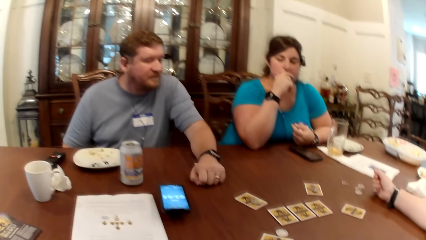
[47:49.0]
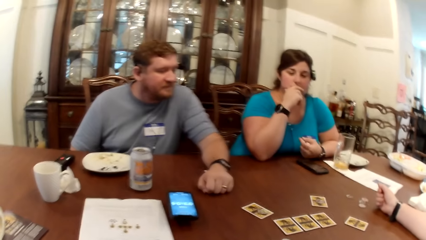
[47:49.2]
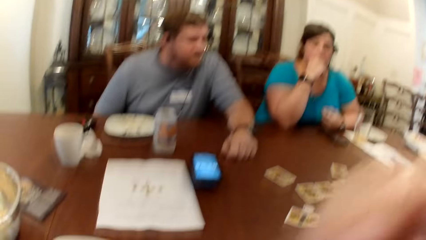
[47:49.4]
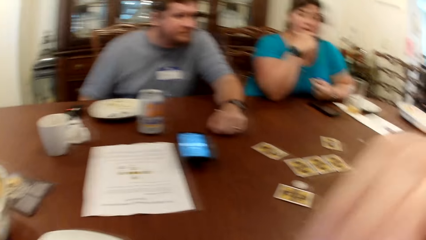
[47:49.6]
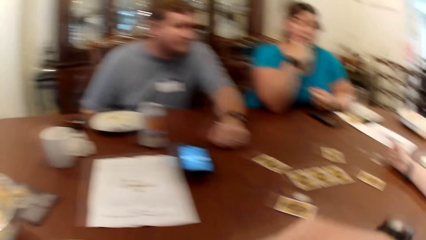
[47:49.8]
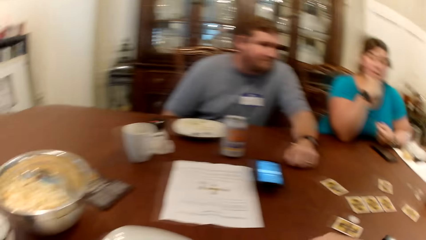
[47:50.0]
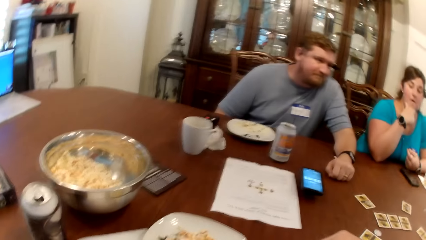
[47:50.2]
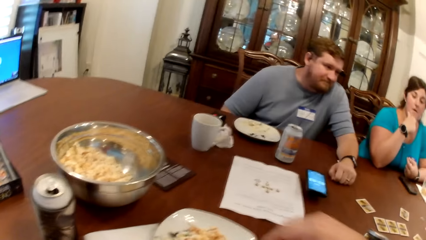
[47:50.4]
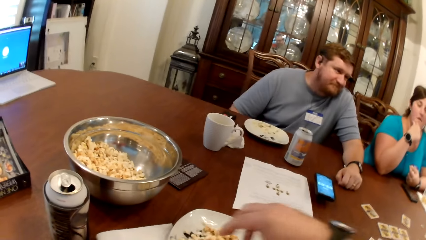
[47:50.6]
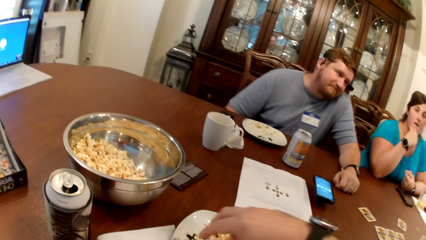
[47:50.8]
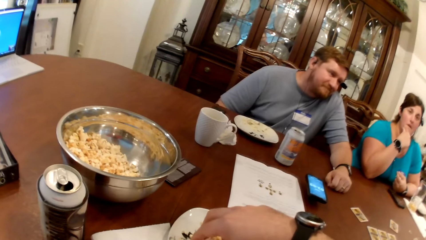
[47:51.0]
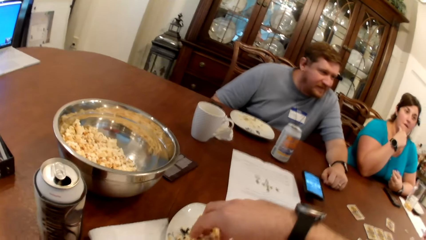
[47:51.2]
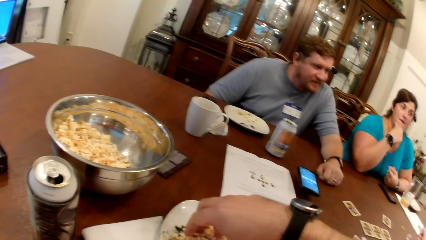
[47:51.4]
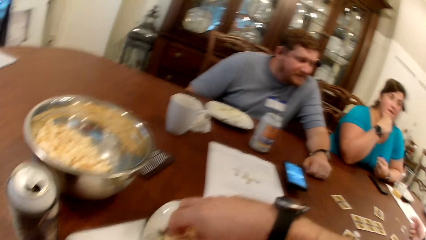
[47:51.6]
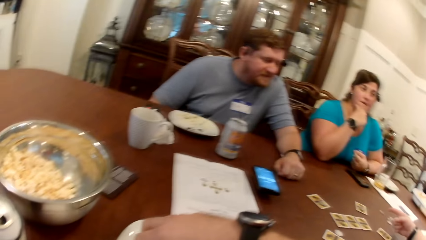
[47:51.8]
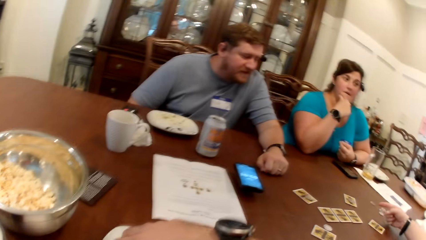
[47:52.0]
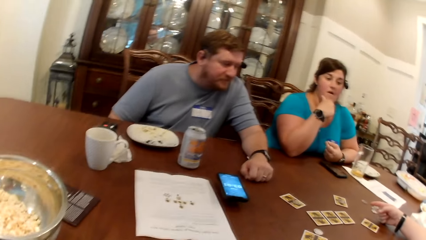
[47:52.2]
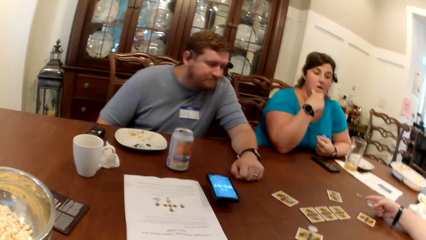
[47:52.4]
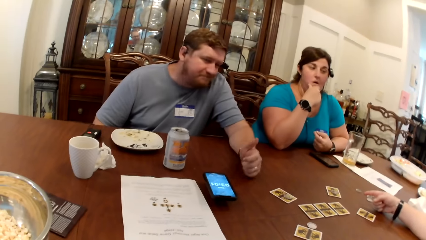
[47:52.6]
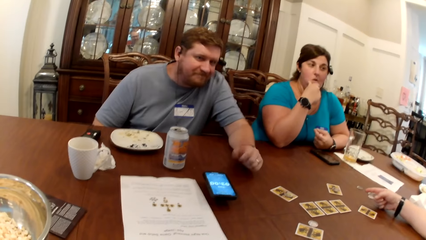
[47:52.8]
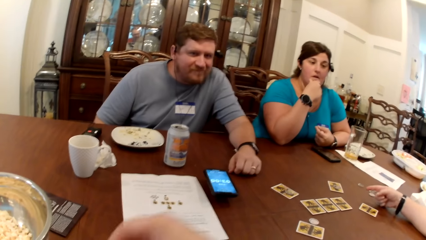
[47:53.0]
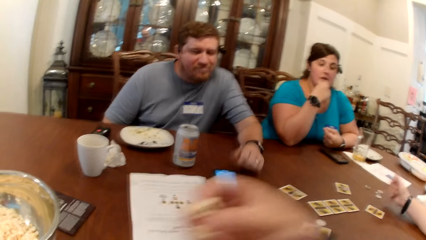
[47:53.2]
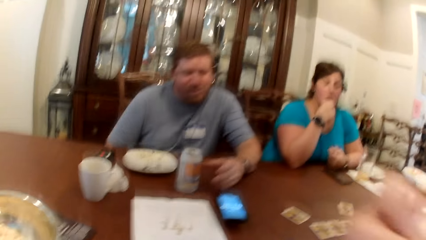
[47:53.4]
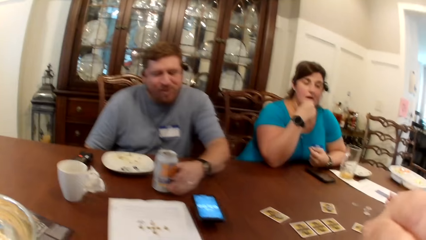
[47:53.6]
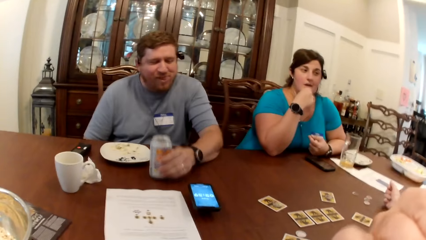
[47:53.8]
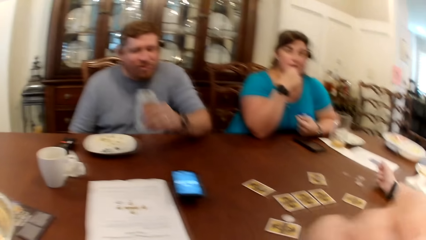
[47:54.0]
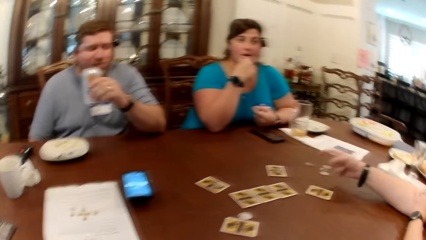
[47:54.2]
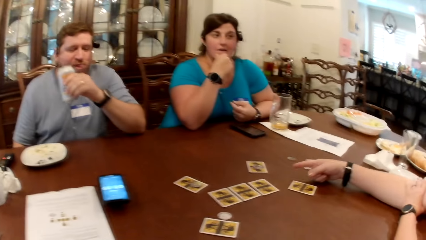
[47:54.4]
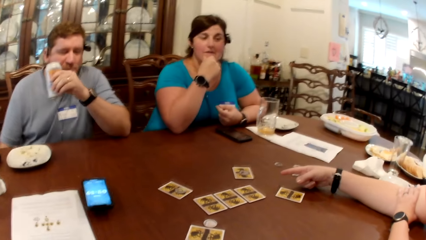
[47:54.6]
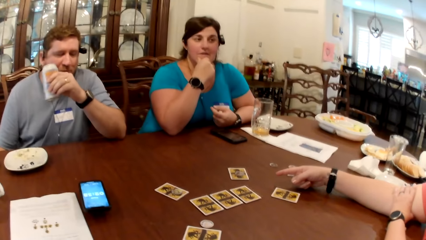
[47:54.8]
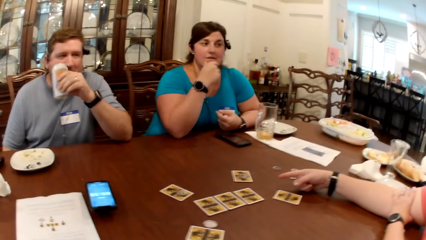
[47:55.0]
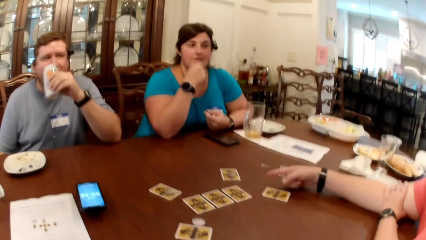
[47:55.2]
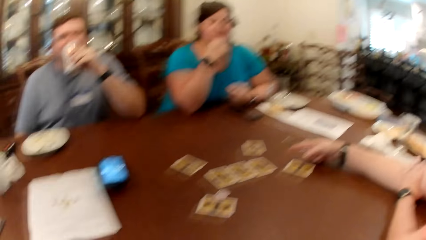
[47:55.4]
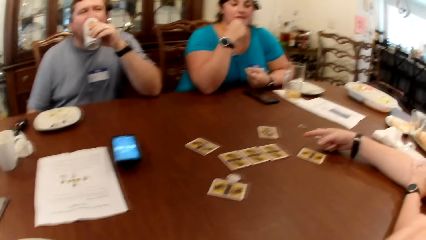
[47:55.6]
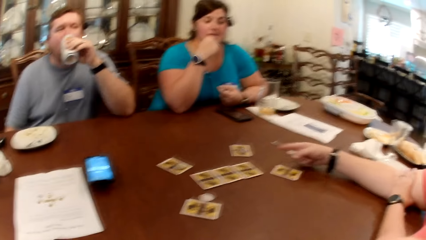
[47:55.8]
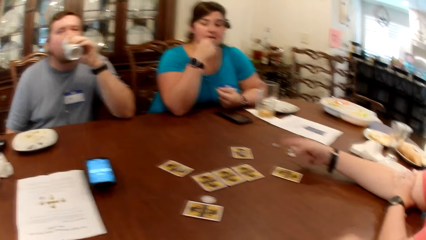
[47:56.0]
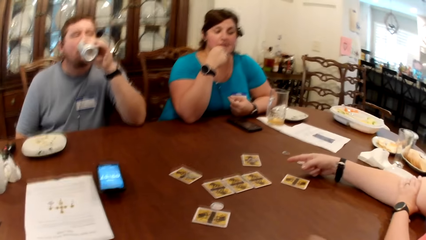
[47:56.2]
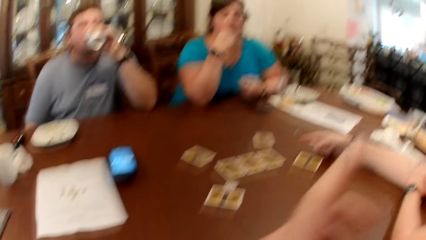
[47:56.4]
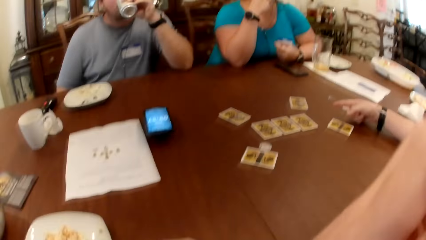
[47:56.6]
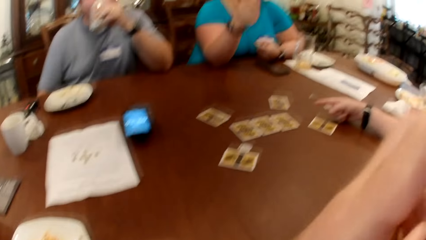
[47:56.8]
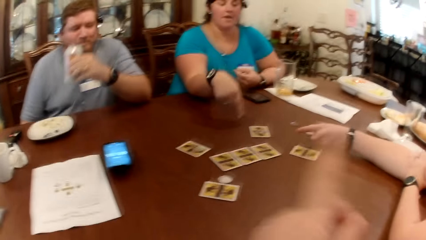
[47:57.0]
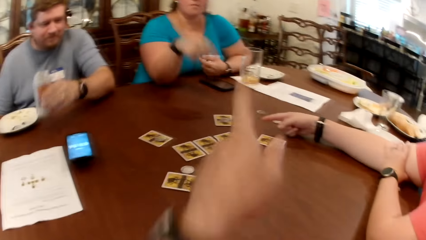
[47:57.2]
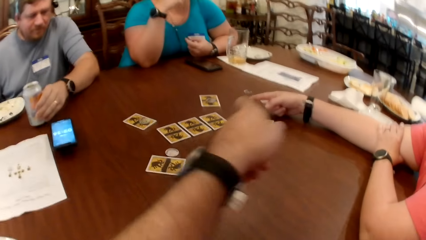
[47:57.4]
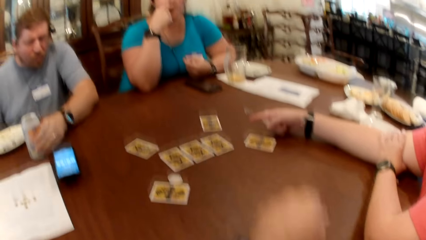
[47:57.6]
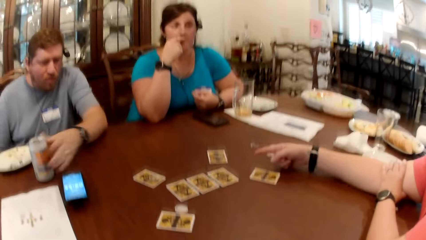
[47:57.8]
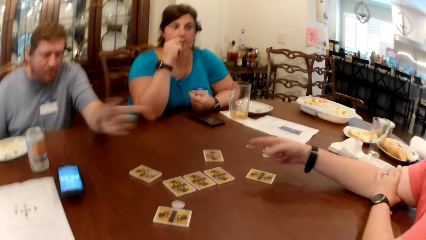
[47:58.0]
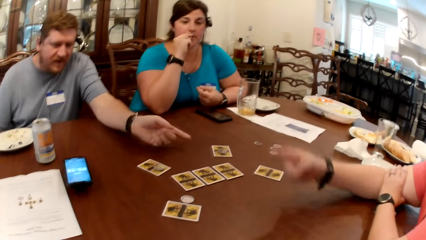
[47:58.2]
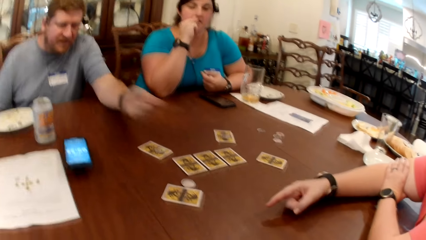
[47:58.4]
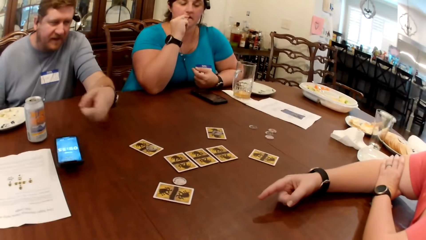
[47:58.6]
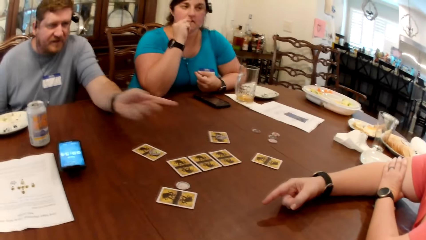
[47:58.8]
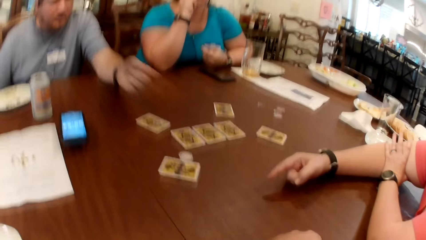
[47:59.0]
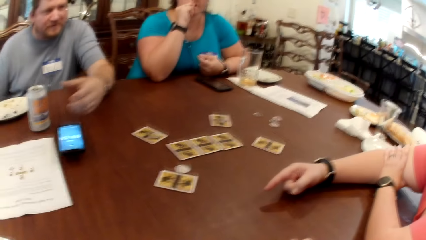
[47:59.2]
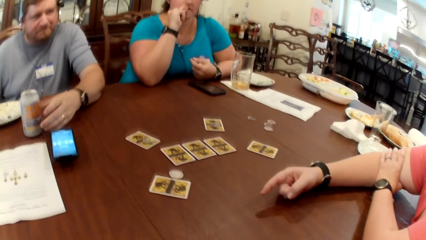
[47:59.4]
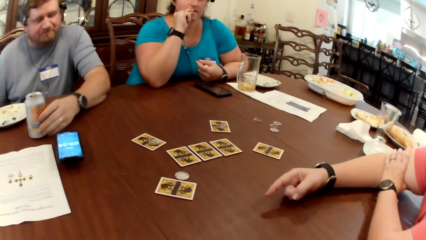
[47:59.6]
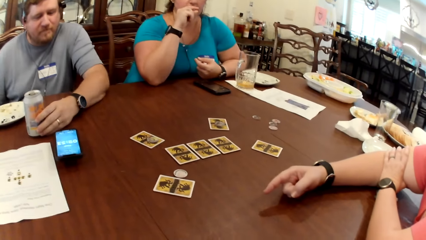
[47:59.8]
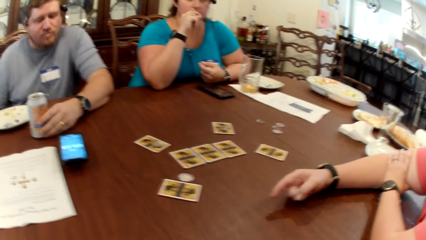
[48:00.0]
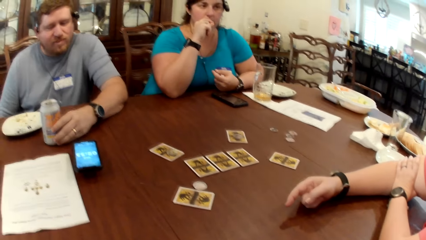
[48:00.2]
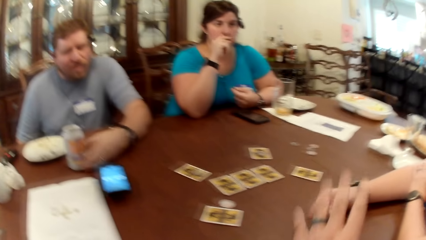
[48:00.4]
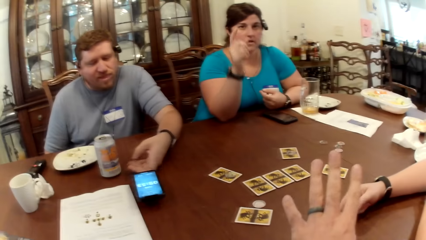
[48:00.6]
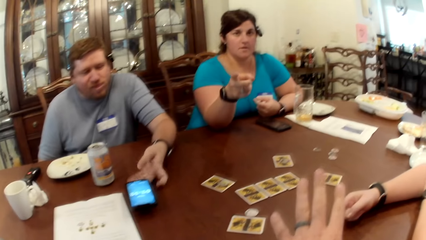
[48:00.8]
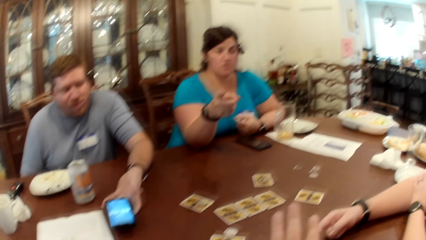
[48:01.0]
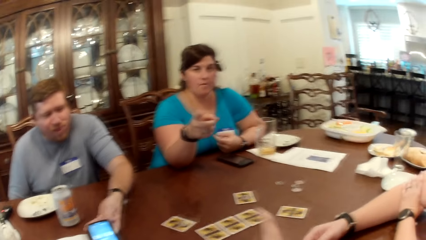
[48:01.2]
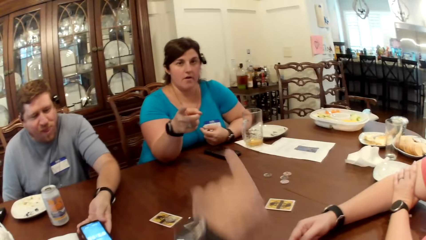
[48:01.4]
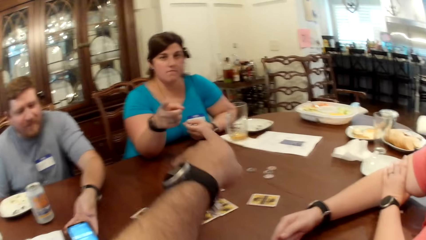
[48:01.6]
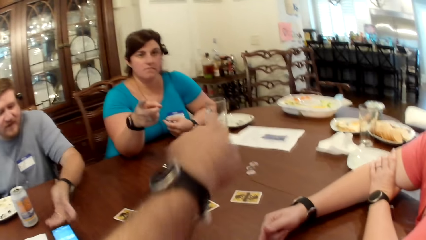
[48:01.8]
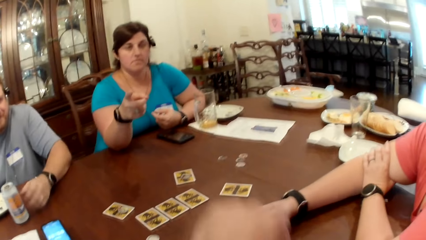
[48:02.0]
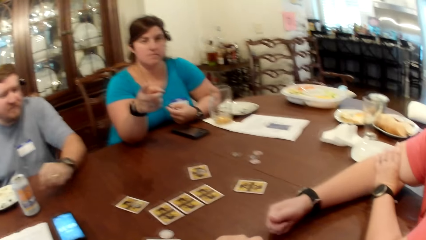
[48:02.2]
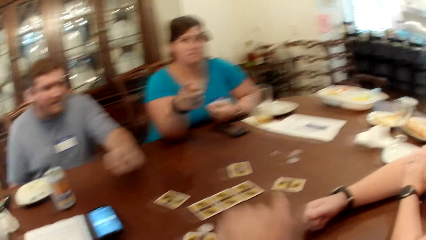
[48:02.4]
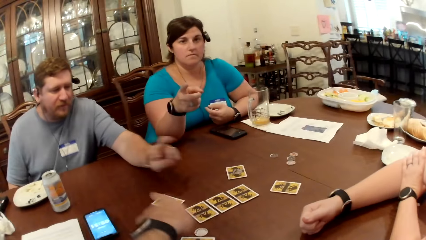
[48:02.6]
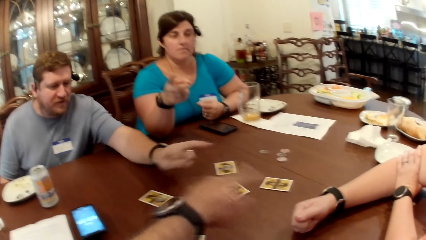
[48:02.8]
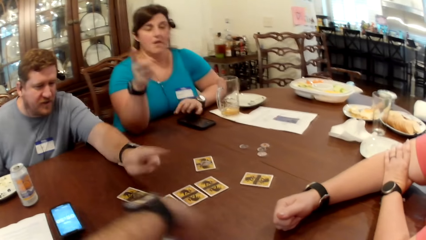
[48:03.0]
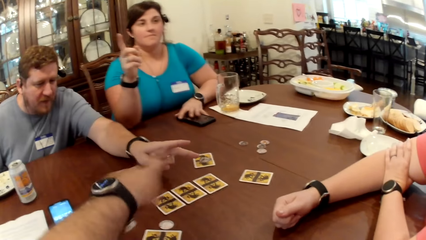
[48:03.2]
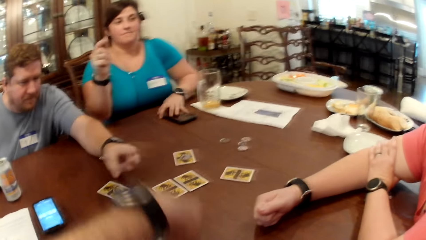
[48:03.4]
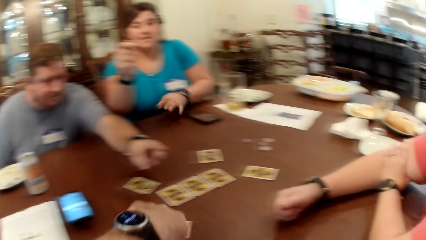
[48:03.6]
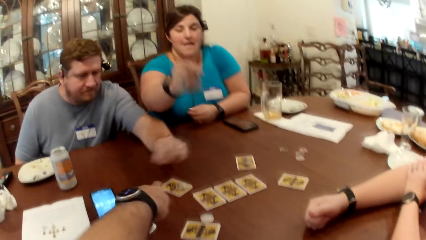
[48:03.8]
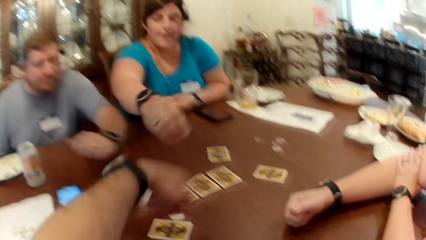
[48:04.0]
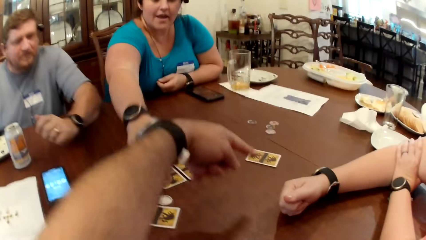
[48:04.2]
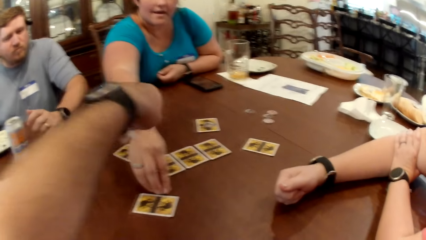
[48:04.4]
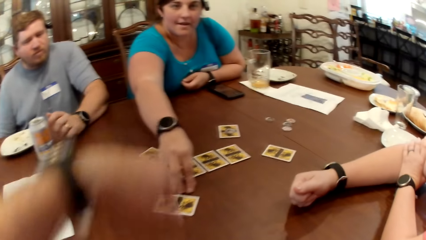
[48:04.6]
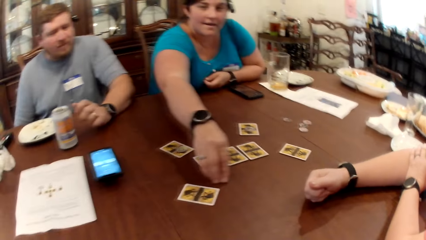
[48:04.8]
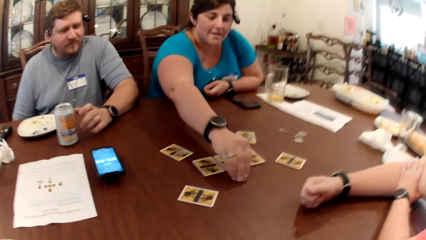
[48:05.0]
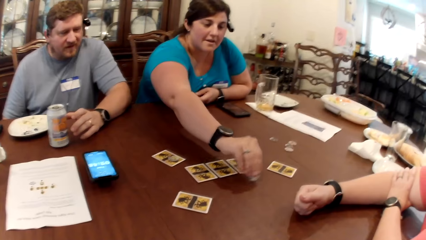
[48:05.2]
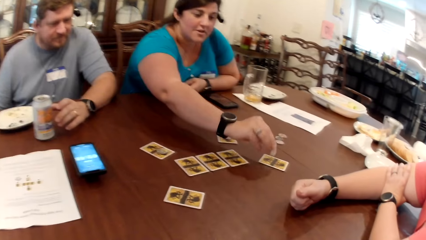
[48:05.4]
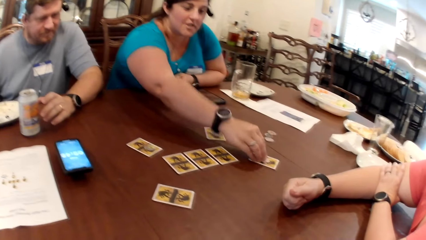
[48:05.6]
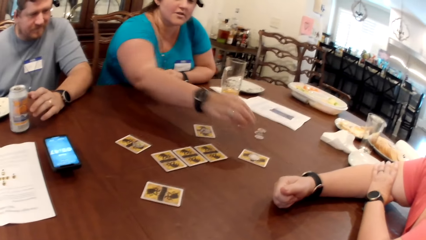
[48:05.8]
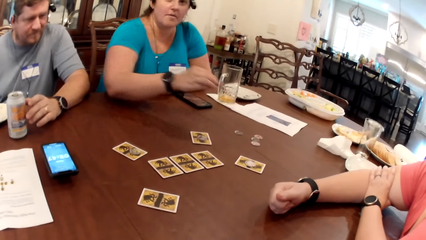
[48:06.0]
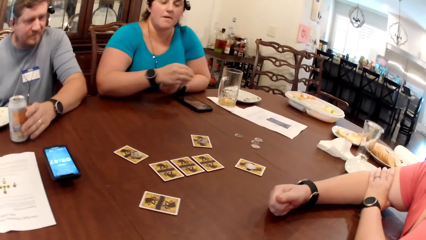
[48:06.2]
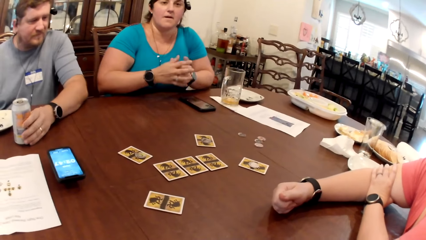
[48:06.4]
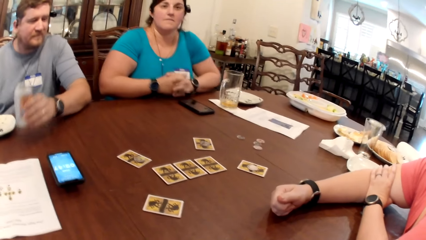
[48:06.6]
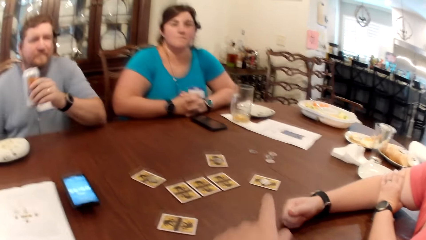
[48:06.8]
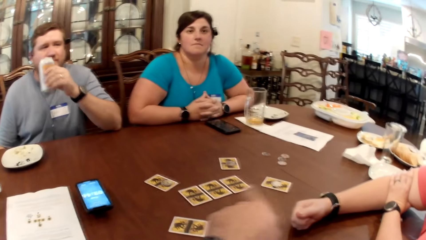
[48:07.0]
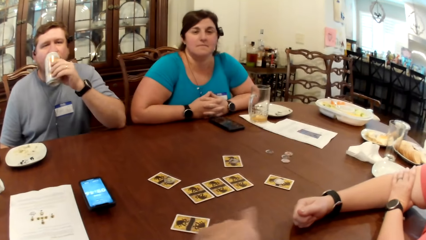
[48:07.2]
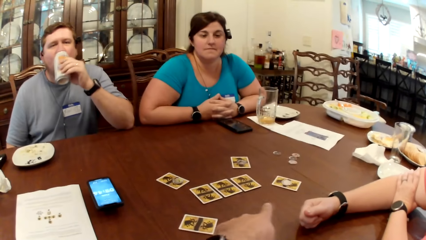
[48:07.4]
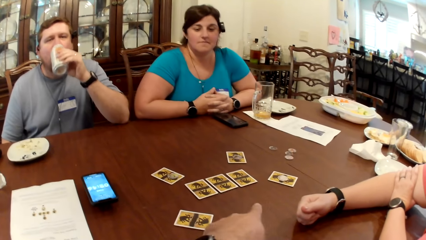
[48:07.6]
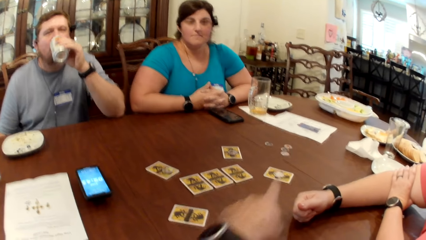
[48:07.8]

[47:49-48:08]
The camera wearer dips his right hand into the popcorn plate on the table. The man picks the can of soda from the table with his left hand. He drinks from the can of soda with his left hand. He drops the can of soda on the table with his left hand. He moves the can of soda on the table with his left hand. He moves the phone on the table with his left hand. The woman places her left hand on the phone on the table. She moves the token on the table with her right hand. She picks the token from the table with her right hand. She drops the token on the card on the table with her right hand. The man picks the can of soda from the table with his left hand. He drinks from the can of soda with his left hand.
